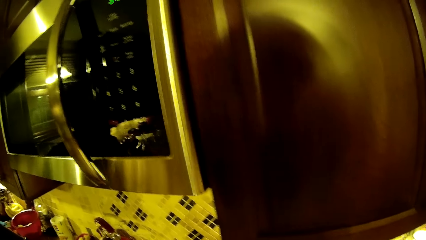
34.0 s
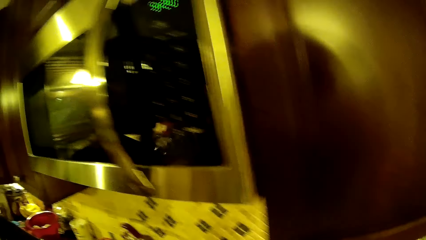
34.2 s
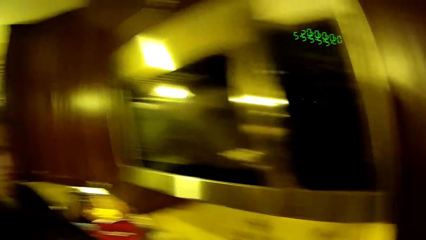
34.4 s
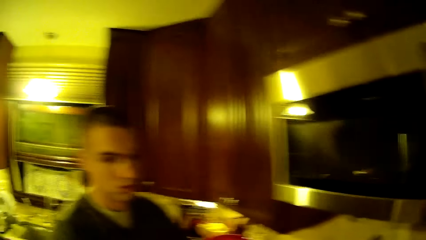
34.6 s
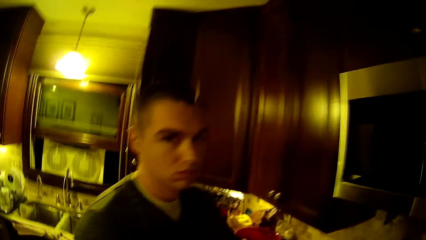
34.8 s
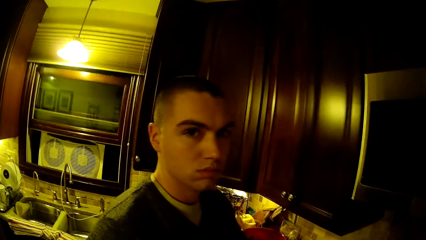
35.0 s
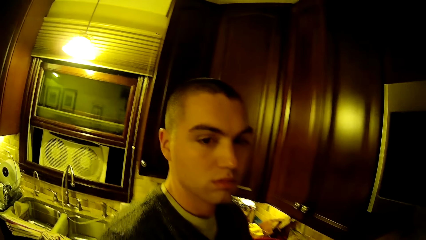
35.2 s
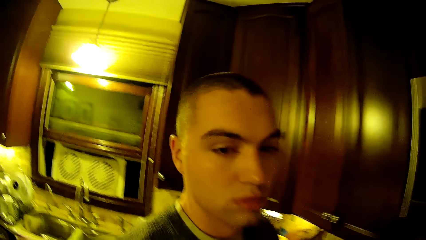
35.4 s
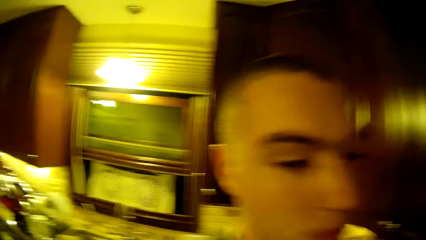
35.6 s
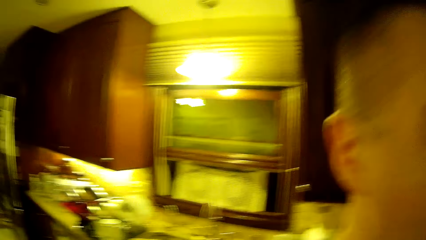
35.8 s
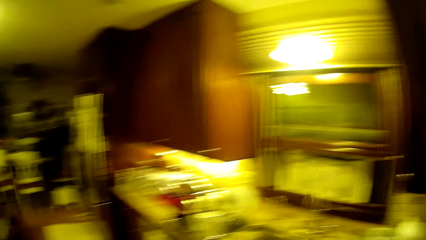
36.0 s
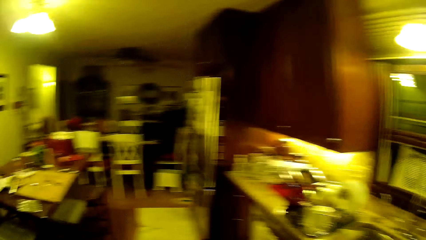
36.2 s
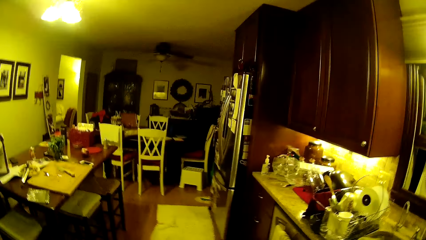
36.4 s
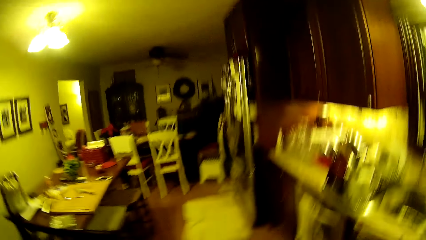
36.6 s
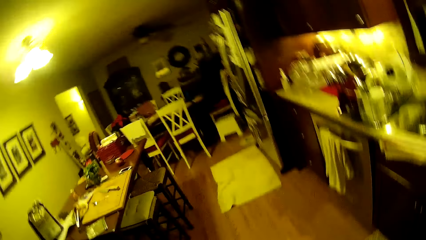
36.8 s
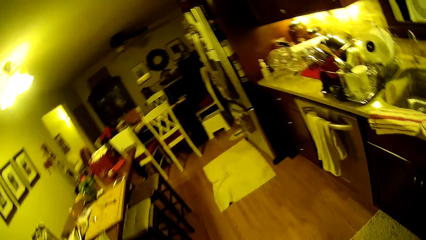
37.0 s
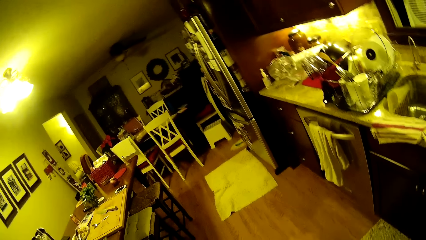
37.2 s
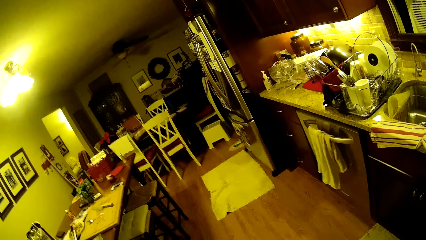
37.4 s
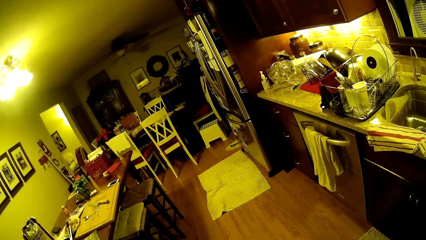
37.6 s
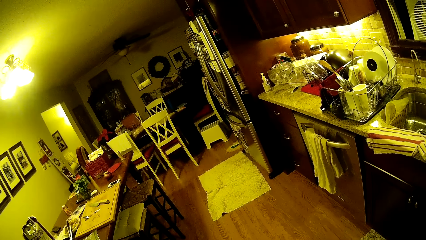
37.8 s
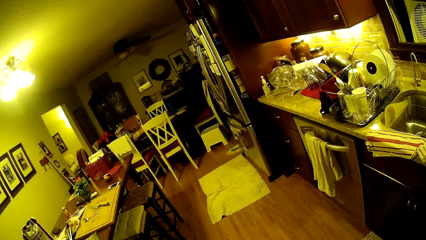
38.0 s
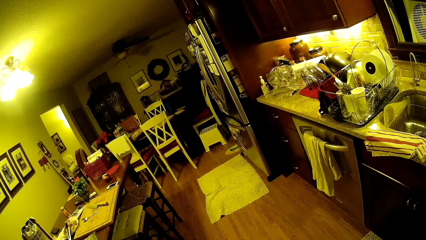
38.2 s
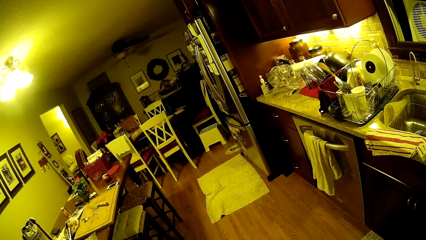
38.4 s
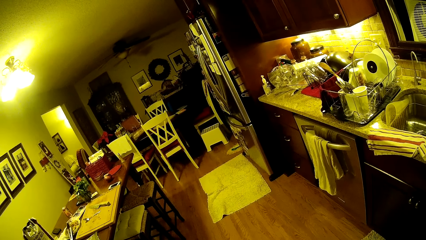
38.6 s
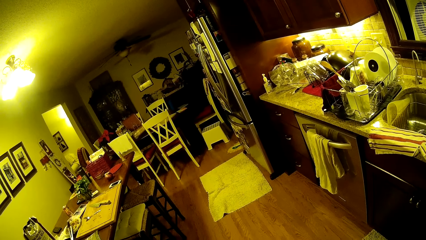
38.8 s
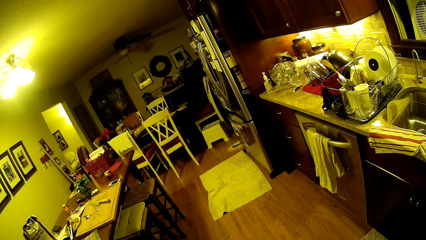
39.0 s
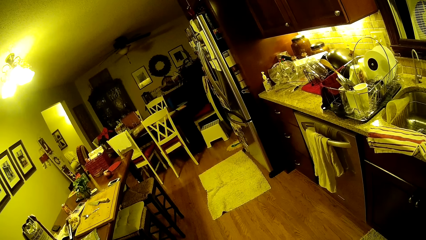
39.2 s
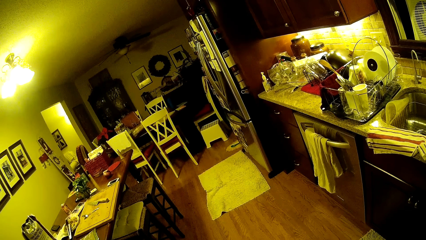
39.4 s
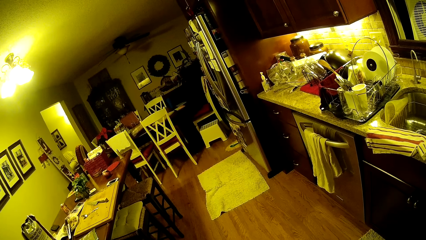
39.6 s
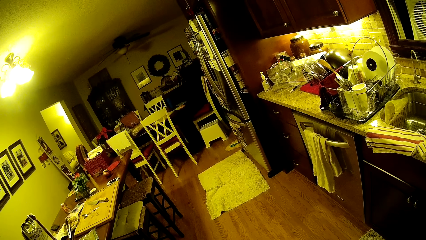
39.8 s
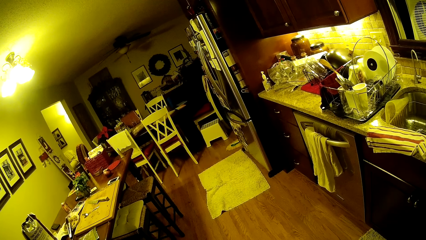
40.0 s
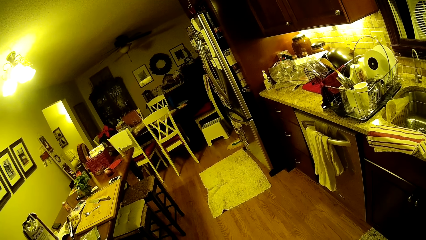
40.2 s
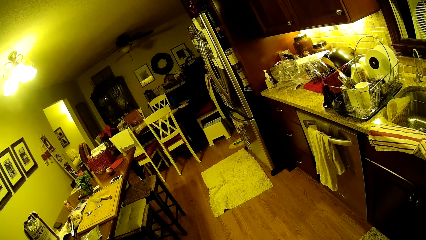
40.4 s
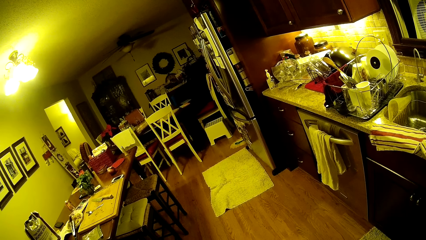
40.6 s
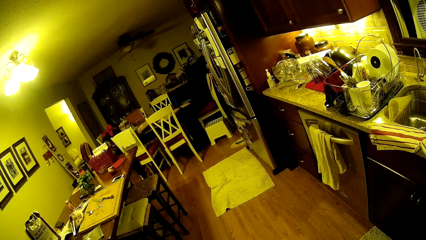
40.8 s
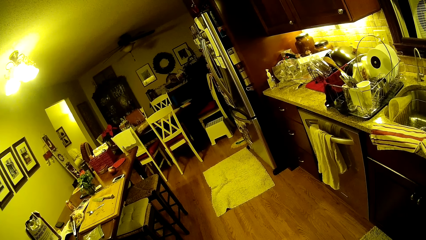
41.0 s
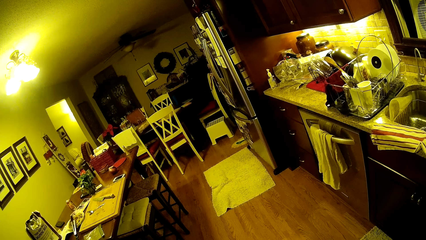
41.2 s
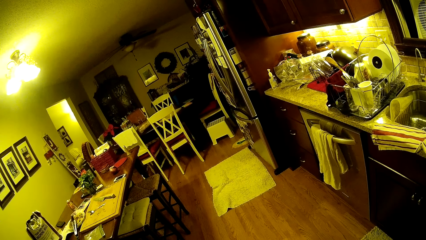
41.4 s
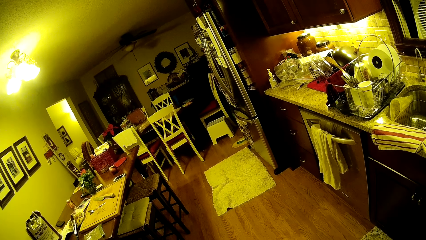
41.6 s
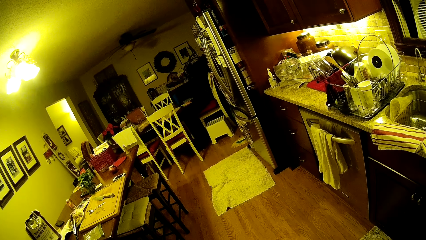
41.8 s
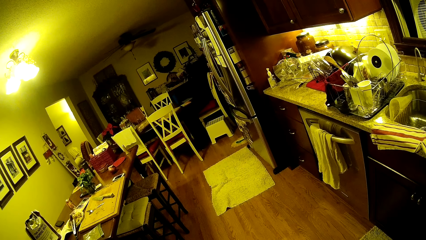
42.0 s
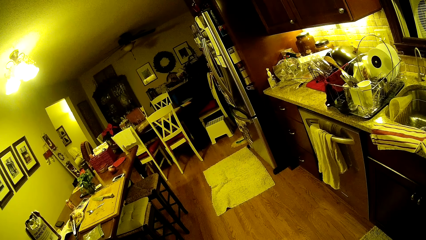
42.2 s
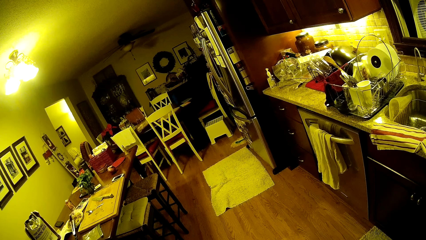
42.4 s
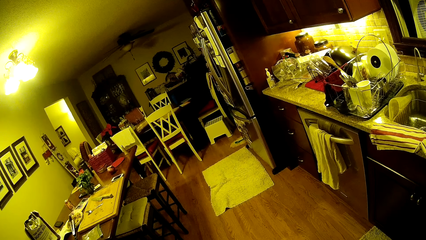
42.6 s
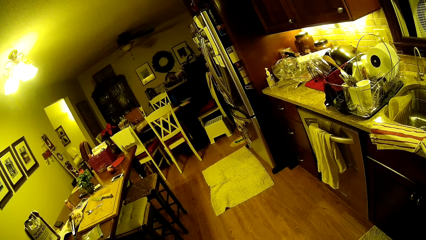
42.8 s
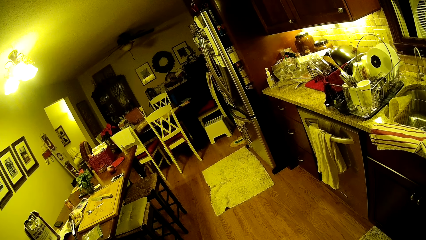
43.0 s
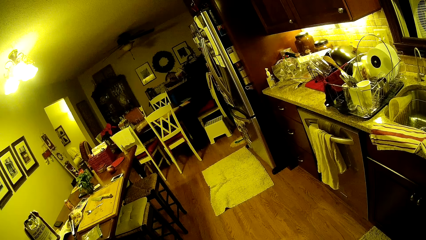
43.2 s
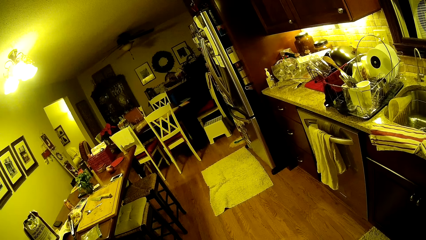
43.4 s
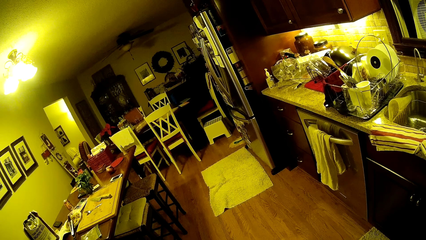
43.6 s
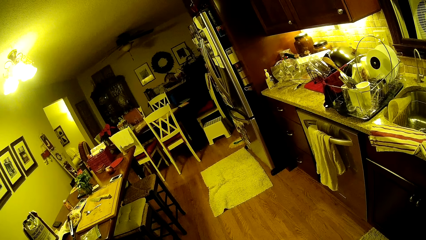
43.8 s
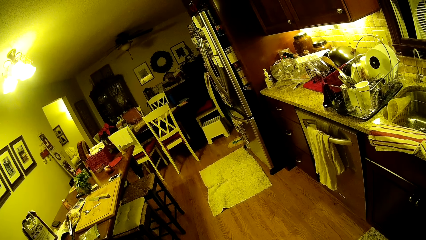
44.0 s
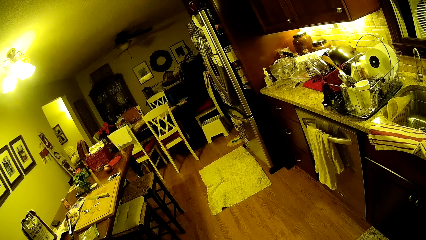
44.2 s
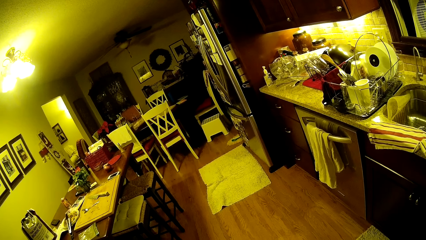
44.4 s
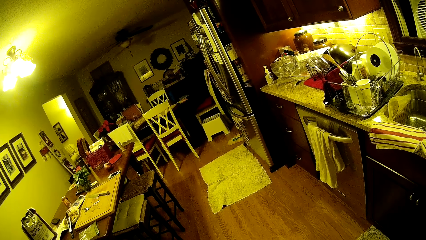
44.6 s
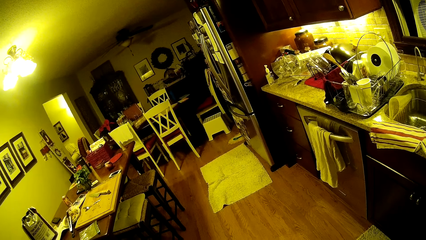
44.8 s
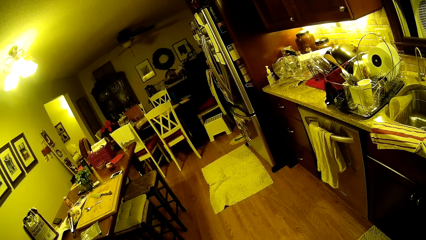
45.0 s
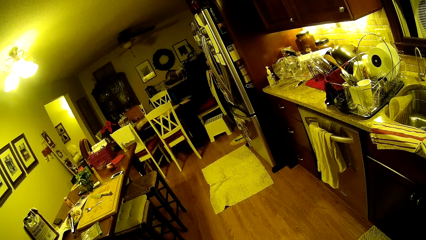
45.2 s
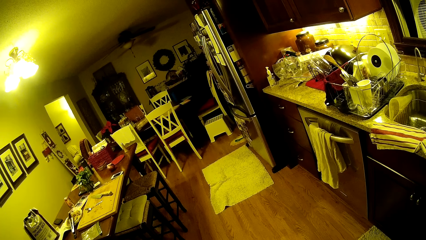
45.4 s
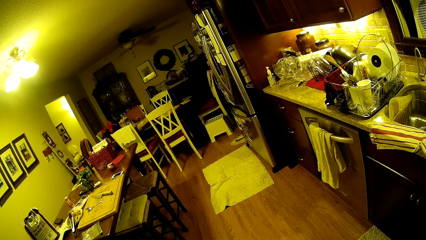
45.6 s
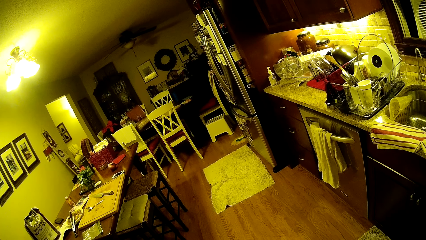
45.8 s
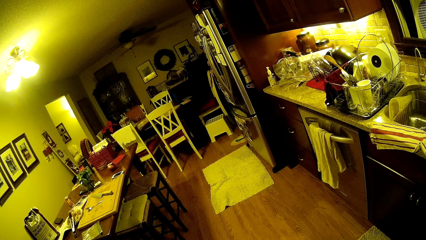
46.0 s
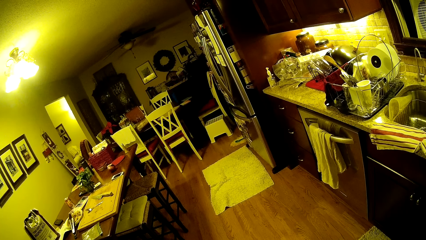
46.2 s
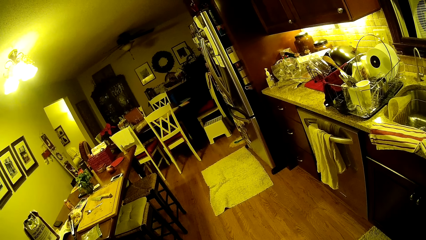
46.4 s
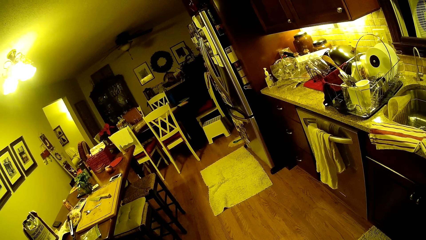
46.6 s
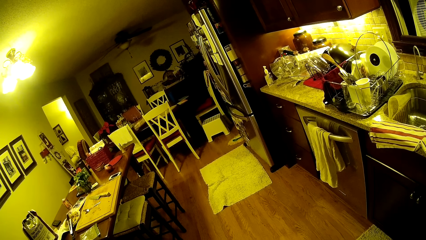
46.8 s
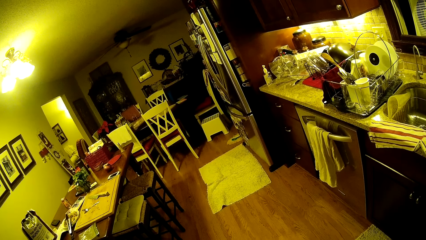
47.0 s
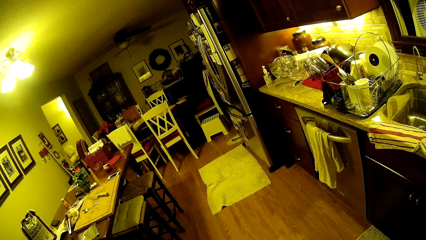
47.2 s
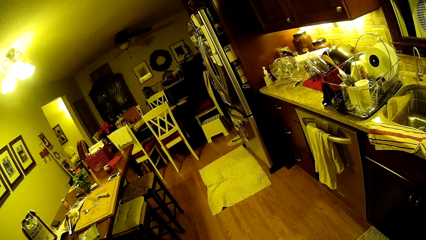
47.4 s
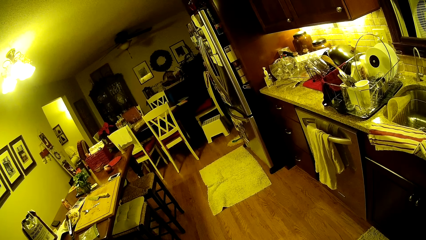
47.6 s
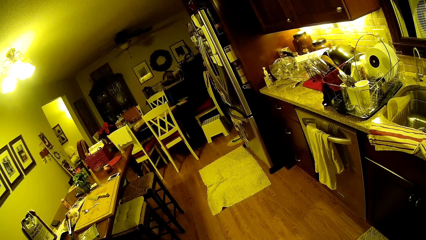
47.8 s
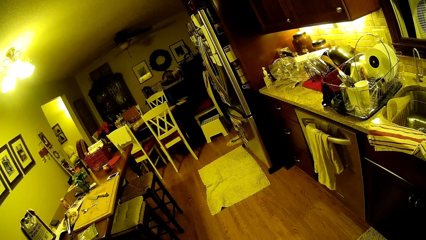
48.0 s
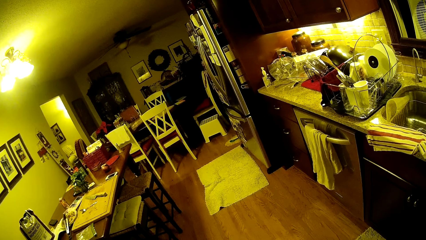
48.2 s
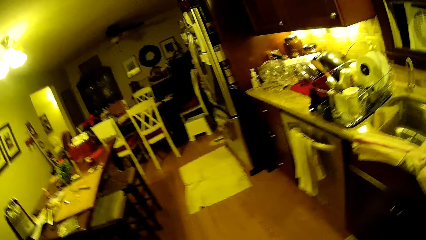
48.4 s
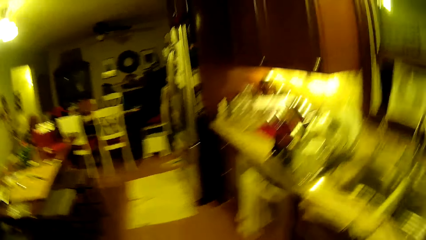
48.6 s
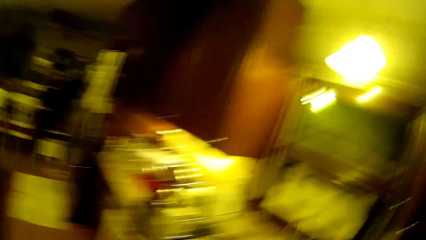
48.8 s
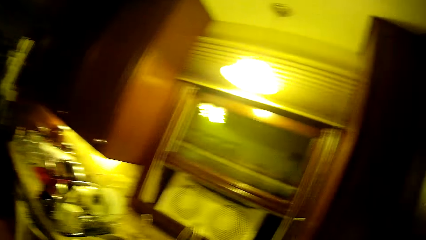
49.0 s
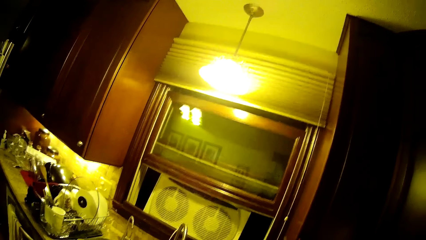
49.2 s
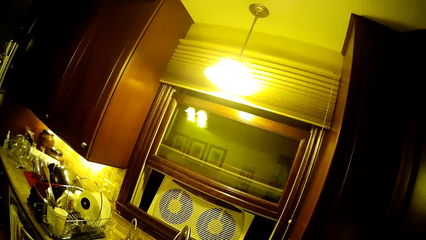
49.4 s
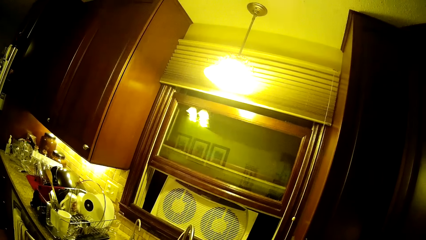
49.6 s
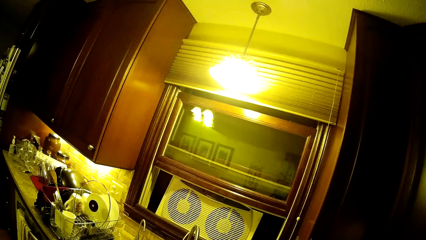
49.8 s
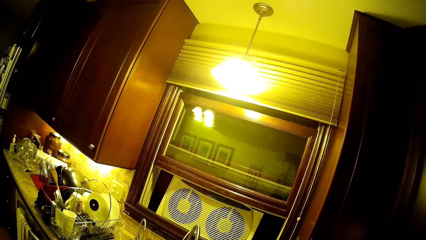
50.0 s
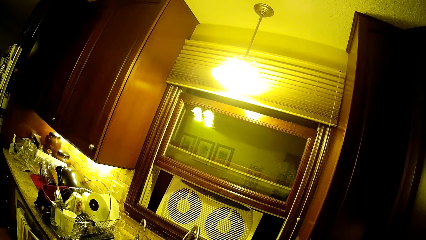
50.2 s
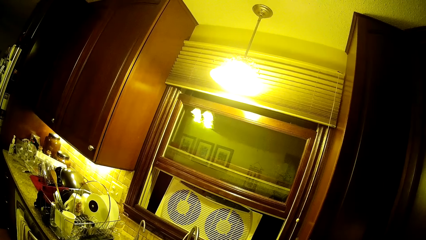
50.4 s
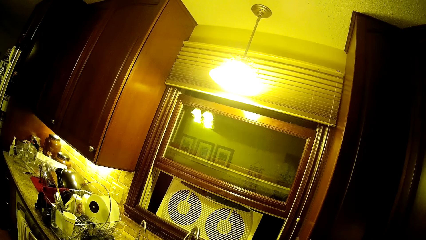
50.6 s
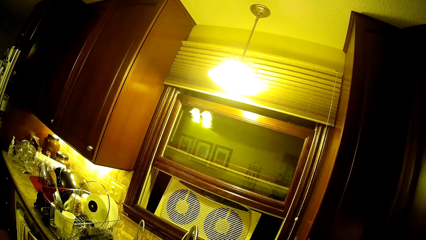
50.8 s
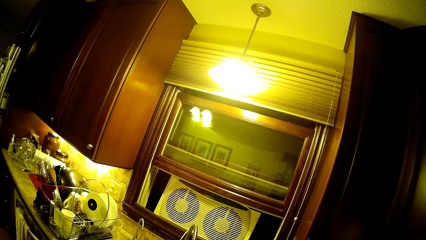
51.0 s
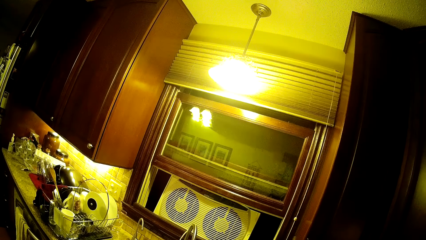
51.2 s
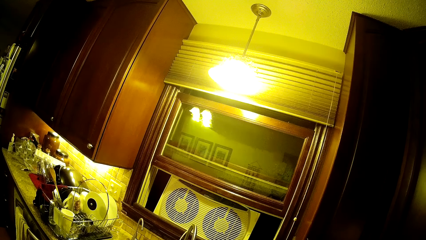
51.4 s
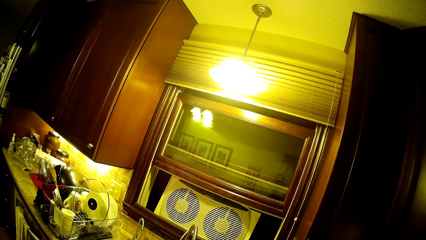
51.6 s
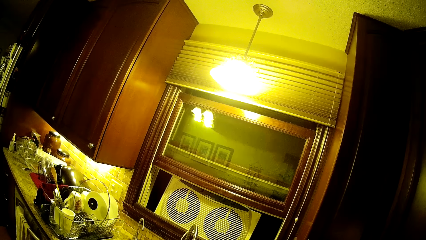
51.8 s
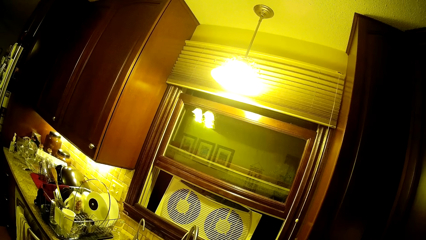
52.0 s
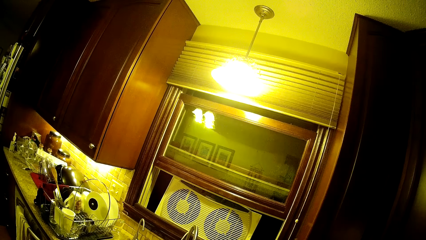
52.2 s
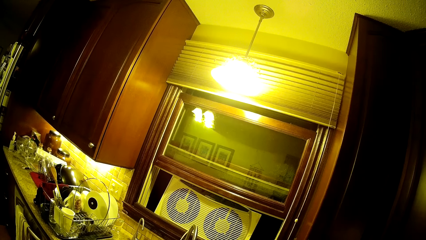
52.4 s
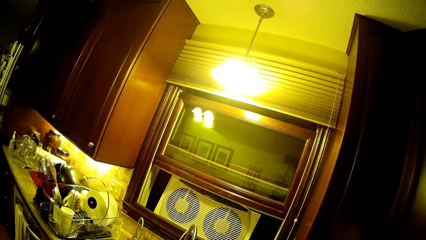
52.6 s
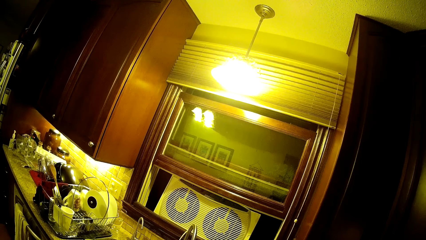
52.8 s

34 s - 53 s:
The camera wearer walks around. They stare at the dining table. They look at the other side. They stare at the sink table top. They look around.
